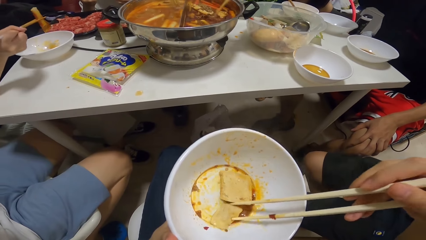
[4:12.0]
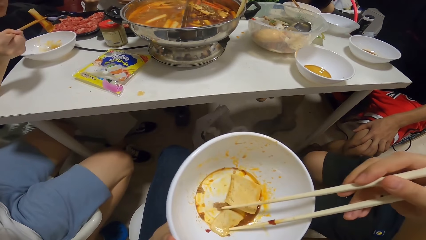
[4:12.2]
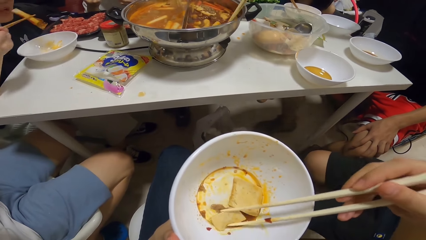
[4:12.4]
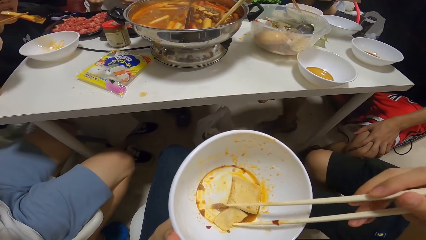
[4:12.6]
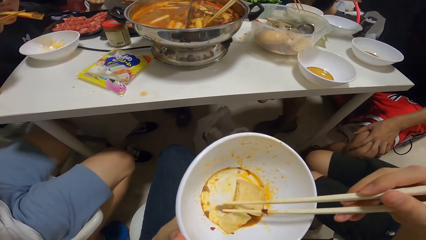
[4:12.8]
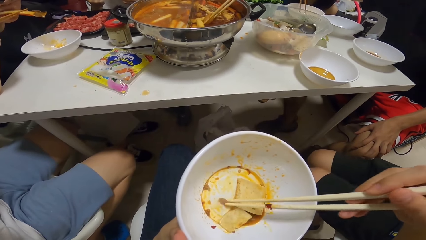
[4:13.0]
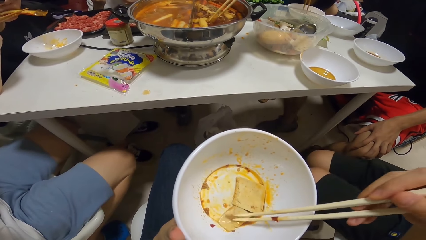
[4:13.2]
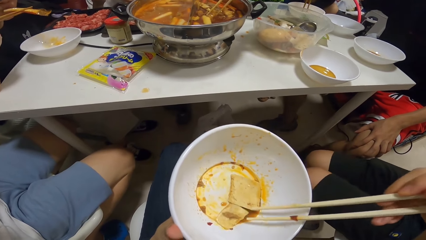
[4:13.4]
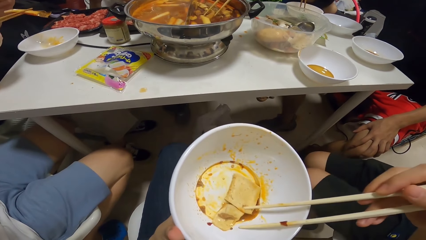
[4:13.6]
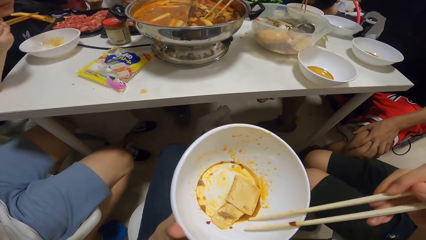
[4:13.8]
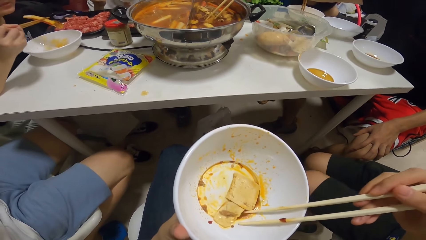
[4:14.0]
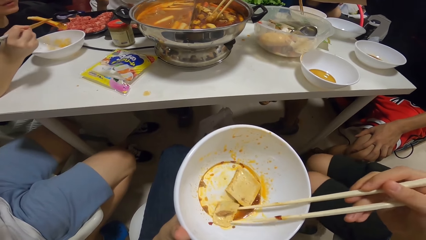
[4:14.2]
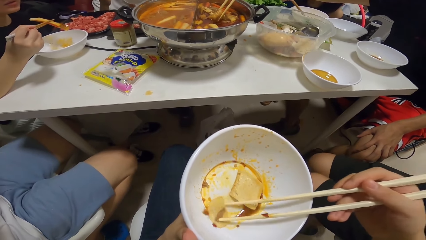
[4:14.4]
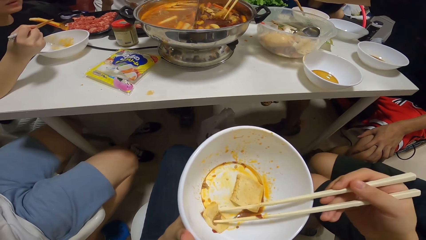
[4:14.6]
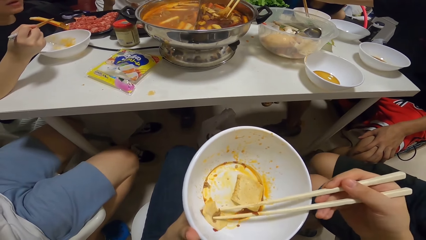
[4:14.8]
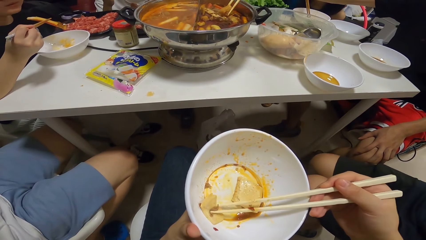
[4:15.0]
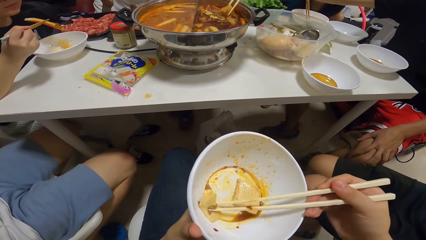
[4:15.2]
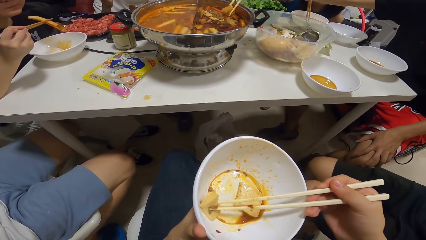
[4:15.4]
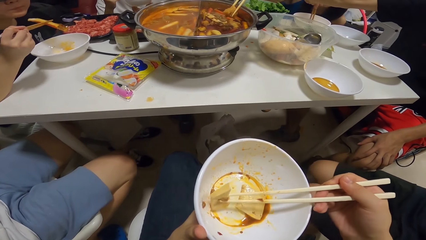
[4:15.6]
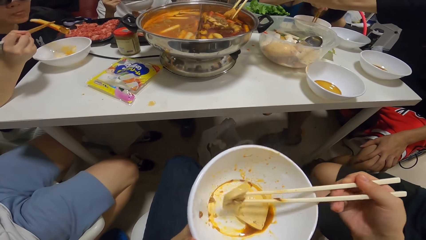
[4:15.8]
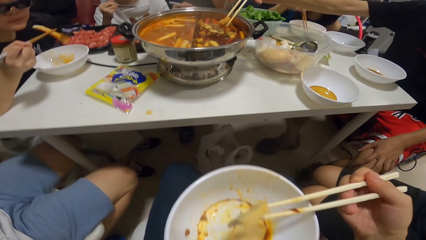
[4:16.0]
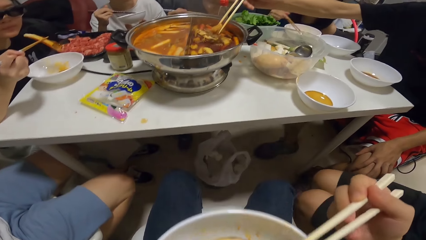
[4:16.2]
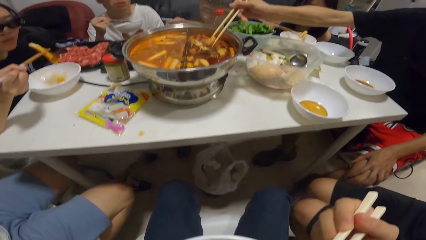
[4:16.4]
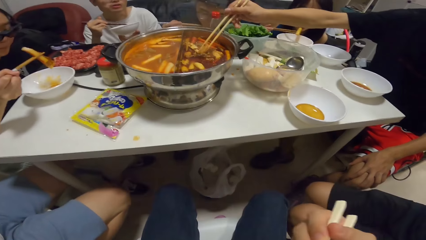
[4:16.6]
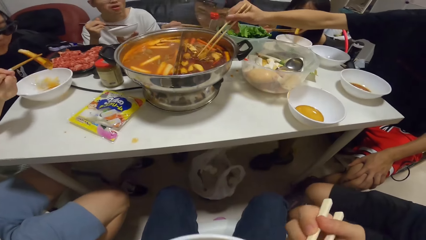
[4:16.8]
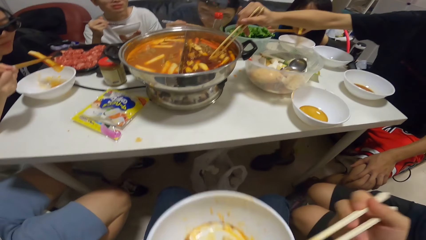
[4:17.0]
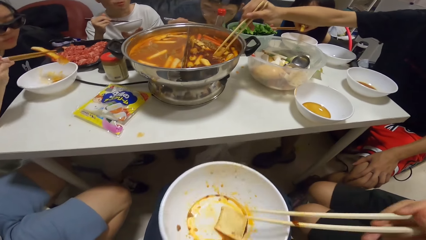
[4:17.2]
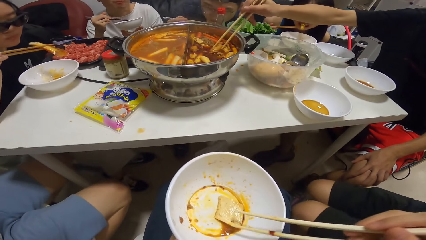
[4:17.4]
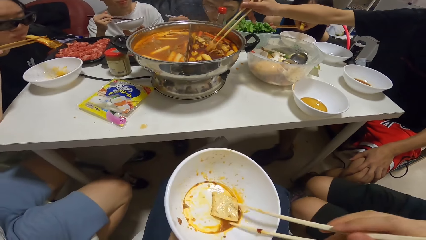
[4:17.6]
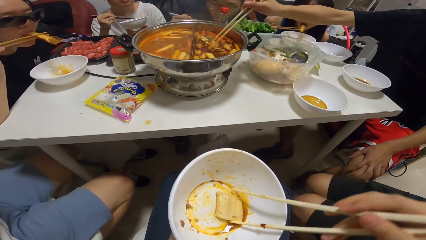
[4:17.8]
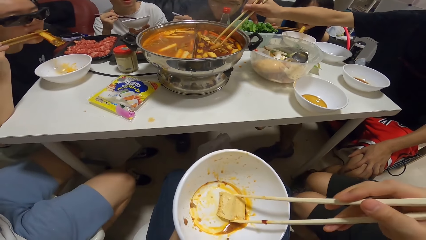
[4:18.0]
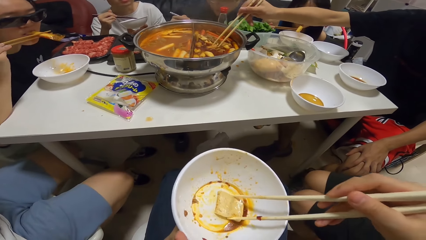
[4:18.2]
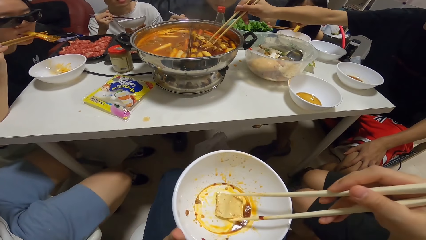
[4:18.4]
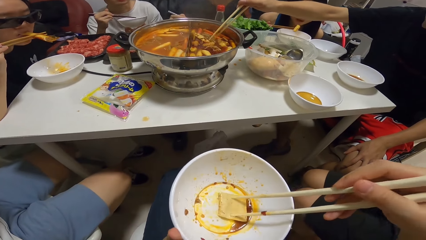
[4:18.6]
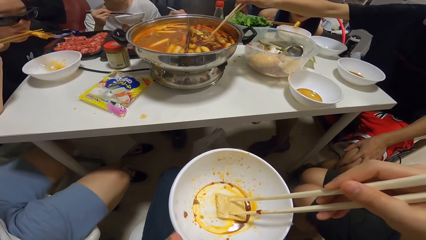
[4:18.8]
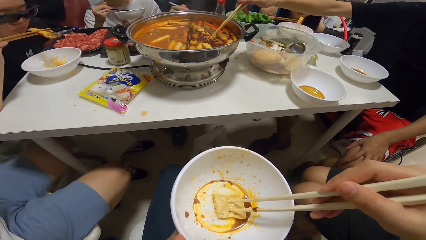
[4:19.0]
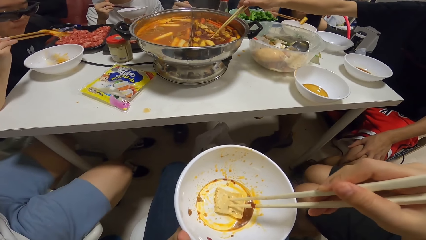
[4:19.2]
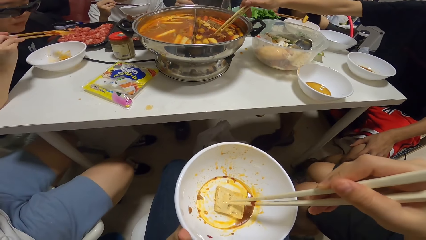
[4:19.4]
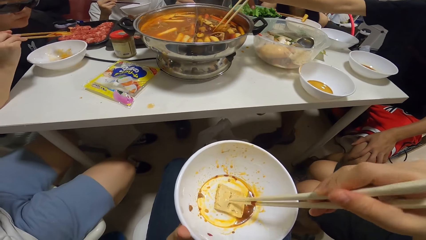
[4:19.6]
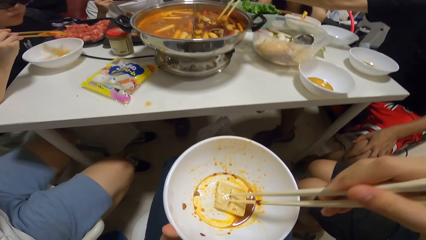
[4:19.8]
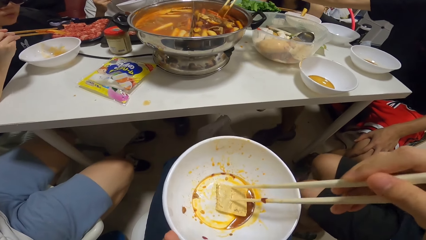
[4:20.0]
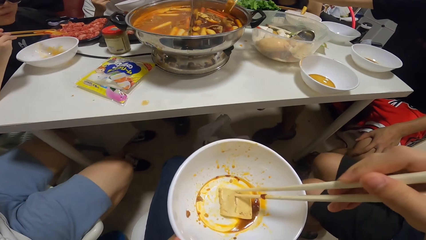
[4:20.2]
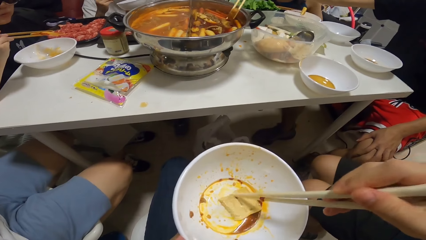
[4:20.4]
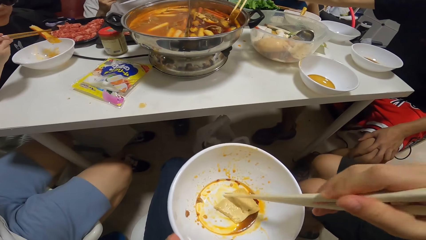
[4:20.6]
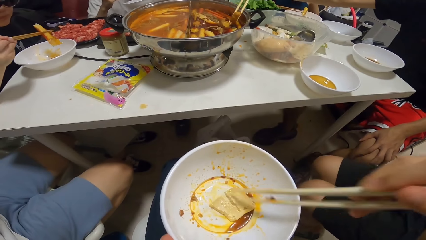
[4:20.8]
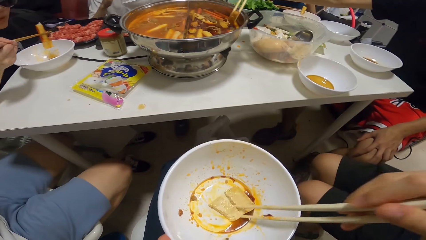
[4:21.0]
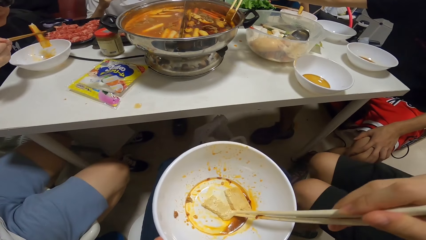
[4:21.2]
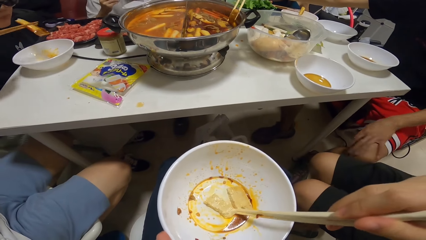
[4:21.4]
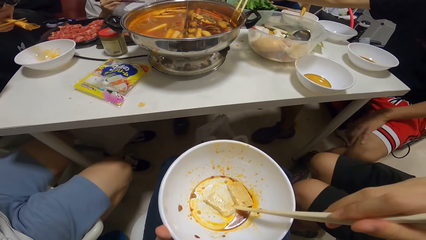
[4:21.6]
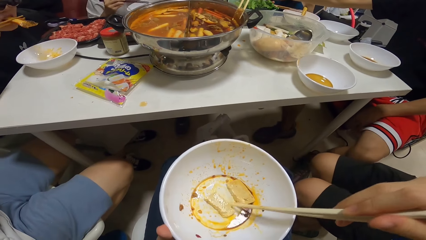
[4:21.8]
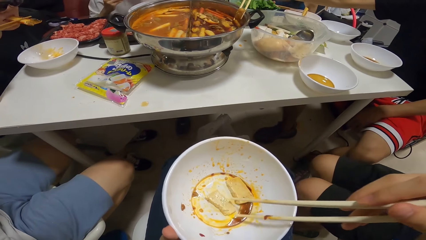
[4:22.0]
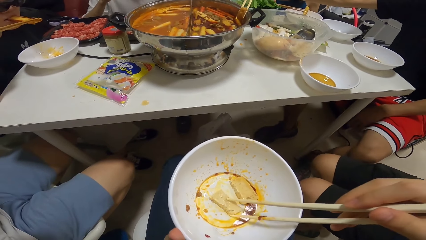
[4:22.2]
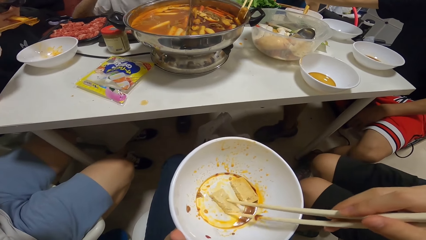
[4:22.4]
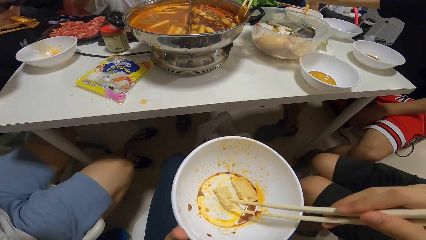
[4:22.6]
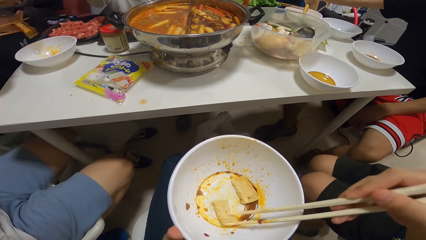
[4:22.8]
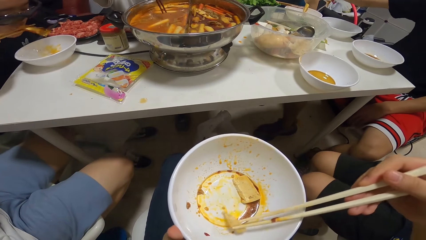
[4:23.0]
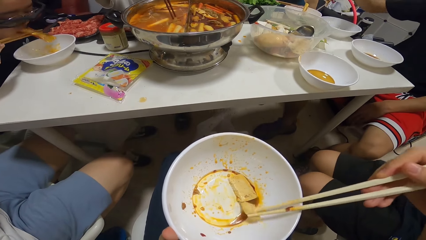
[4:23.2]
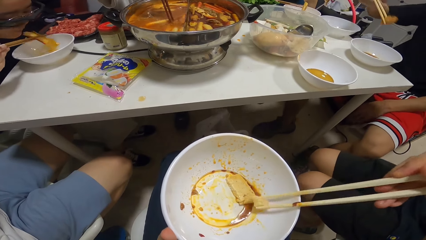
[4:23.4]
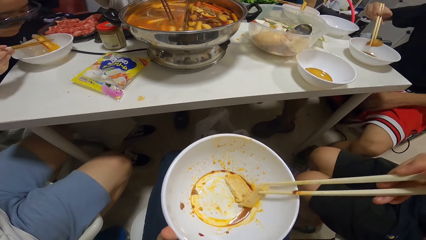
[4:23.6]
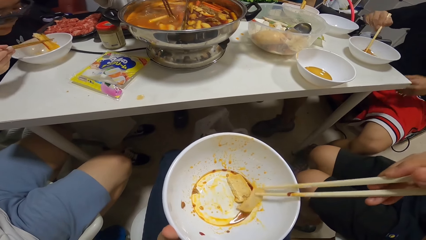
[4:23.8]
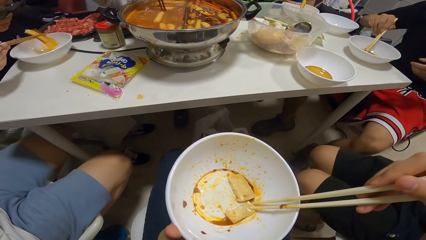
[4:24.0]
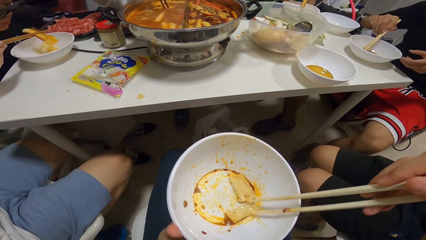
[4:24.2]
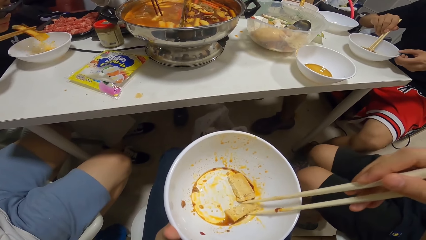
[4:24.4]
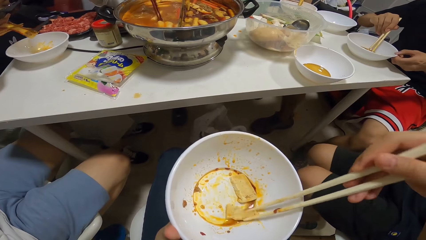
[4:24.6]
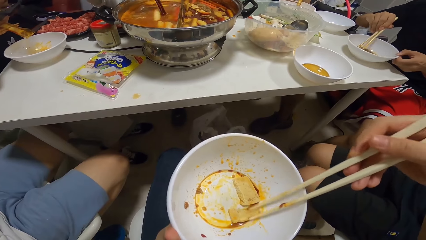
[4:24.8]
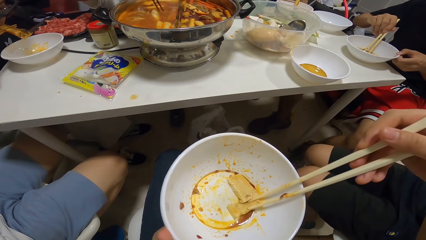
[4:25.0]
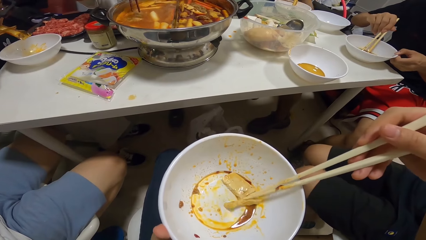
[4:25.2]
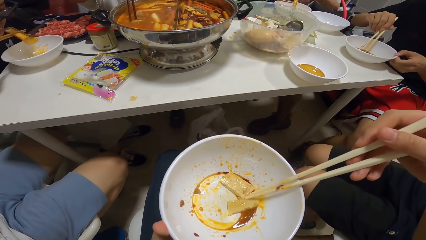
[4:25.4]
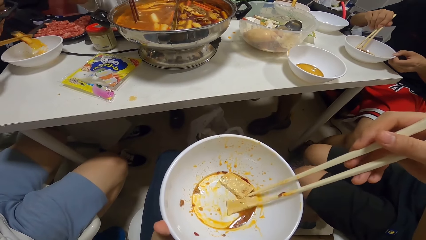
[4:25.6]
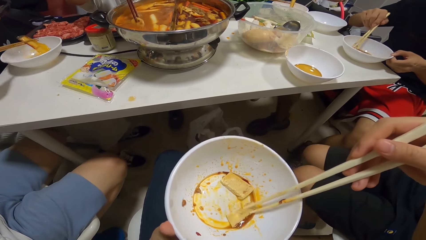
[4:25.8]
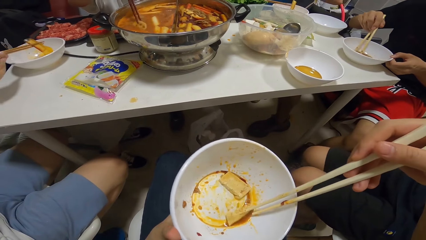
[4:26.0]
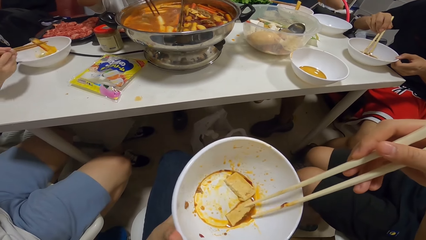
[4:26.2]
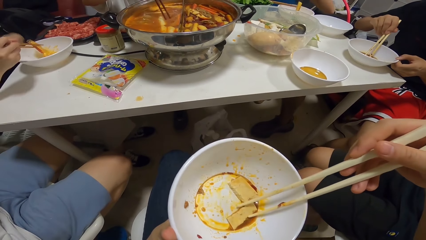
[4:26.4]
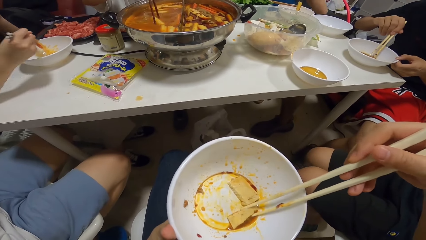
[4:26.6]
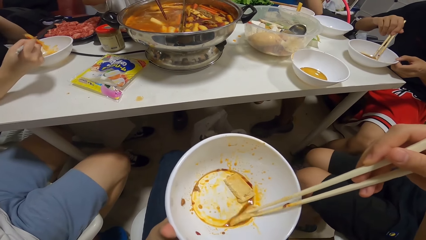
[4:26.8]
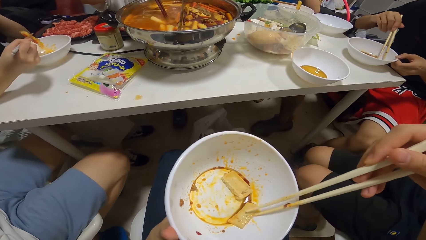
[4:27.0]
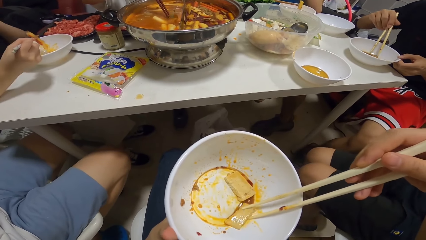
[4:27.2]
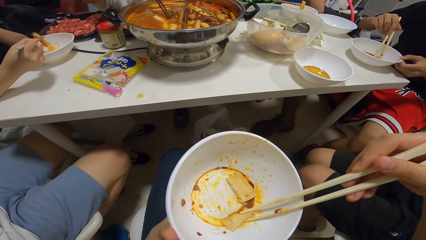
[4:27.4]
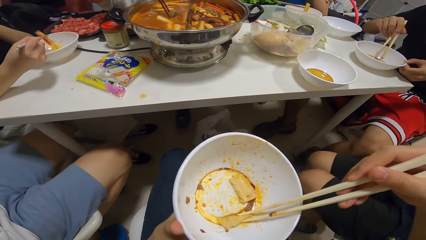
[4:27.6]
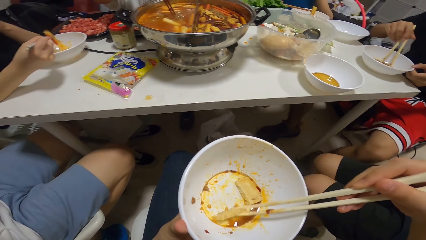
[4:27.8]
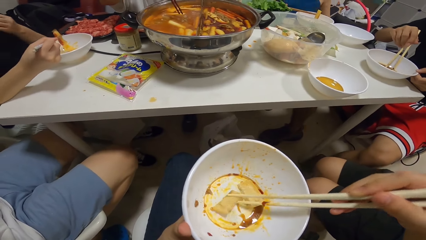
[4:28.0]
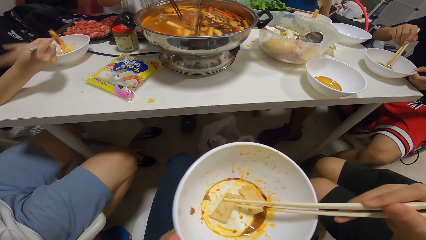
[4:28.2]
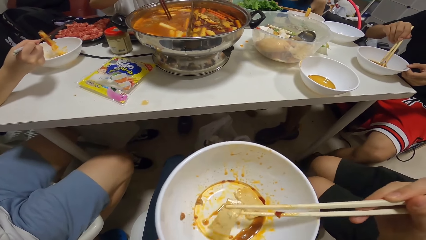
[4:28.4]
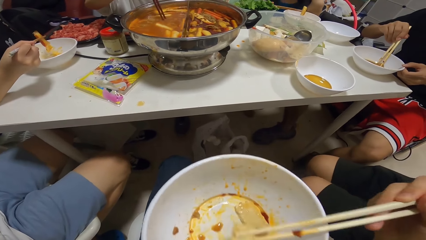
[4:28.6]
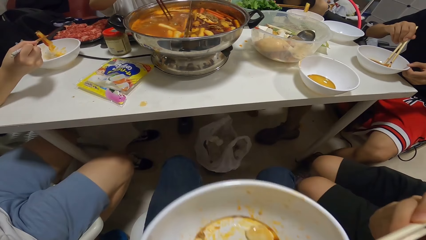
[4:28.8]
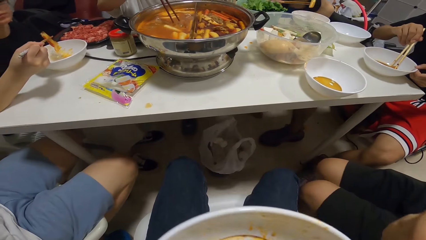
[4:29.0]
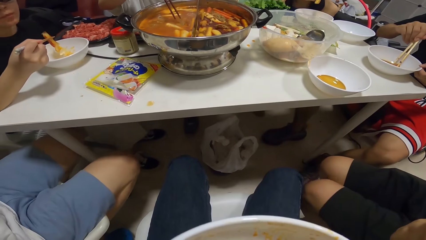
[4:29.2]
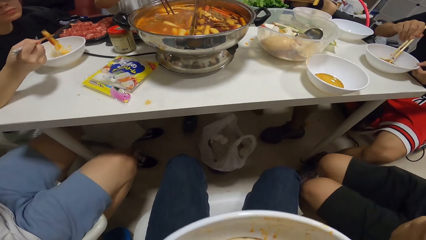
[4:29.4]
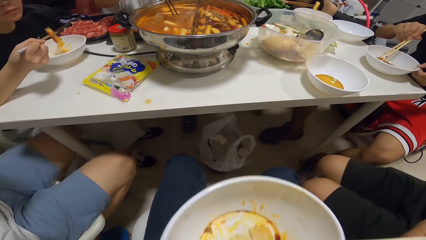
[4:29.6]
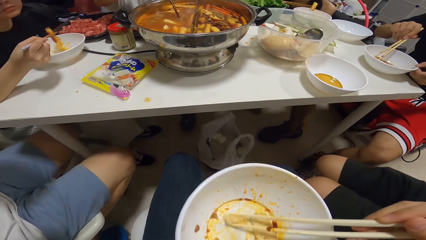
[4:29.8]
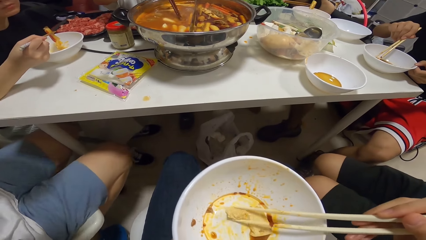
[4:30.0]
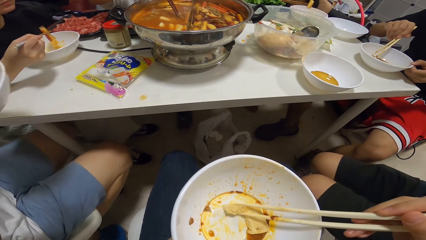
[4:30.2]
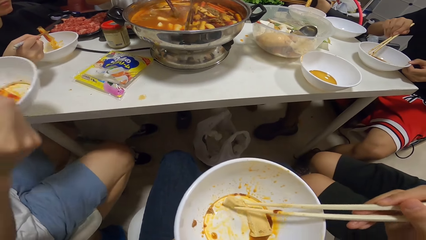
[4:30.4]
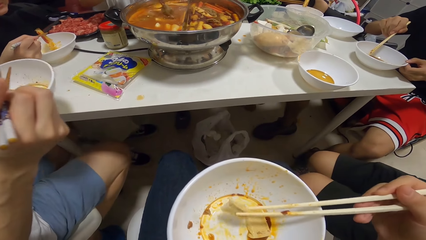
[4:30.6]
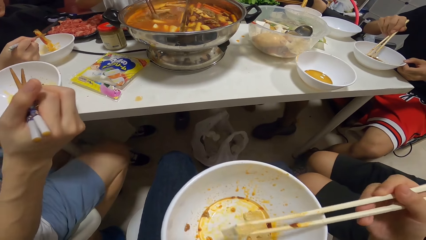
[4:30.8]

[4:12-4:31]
The camera wearer eats with chopsticks. They divide the stew in the bowl with chopsticks. They hold the stew in the bowl with chopsticks. The man serves his meal from the pot with chopsticks in his right hand. The camera wearer eats with chopsticks.
